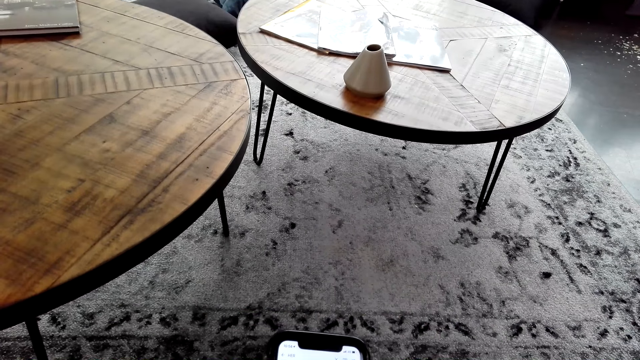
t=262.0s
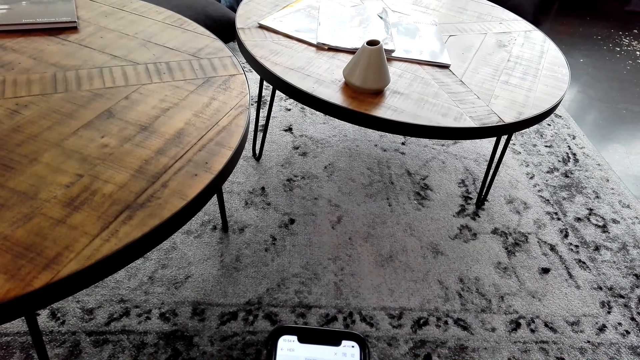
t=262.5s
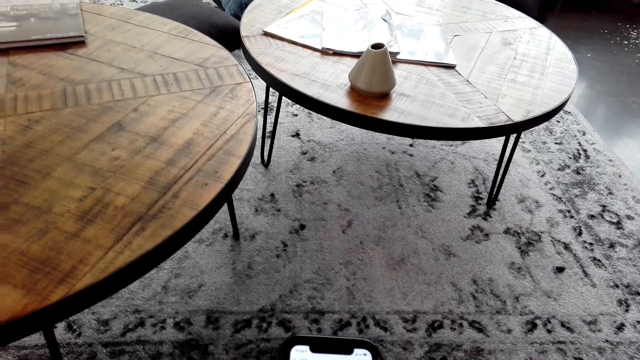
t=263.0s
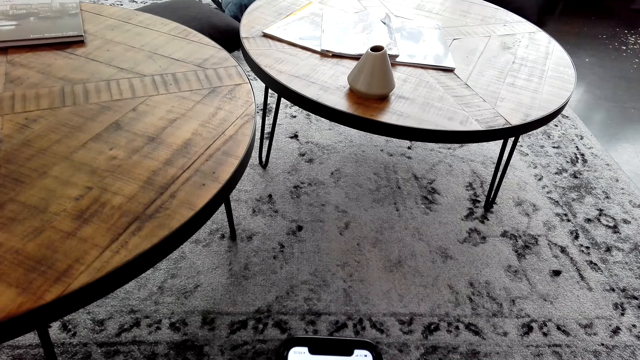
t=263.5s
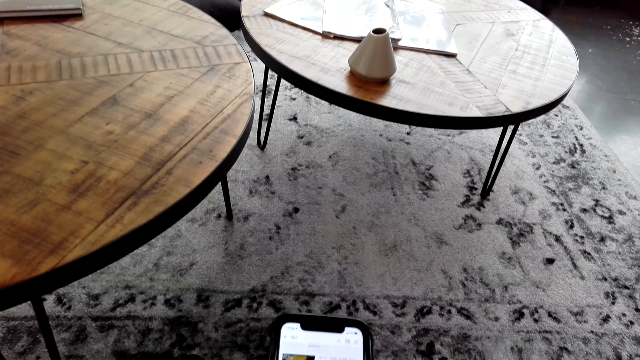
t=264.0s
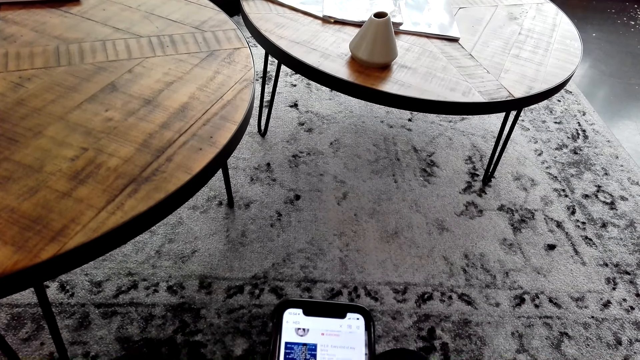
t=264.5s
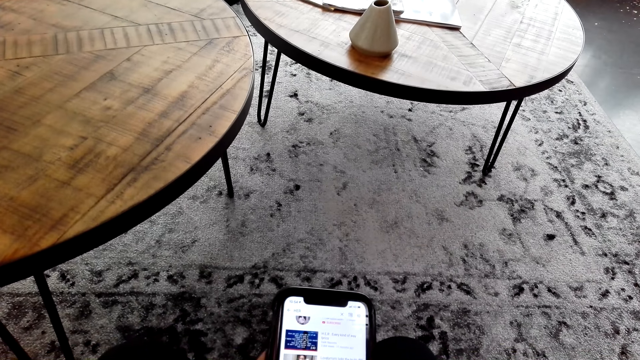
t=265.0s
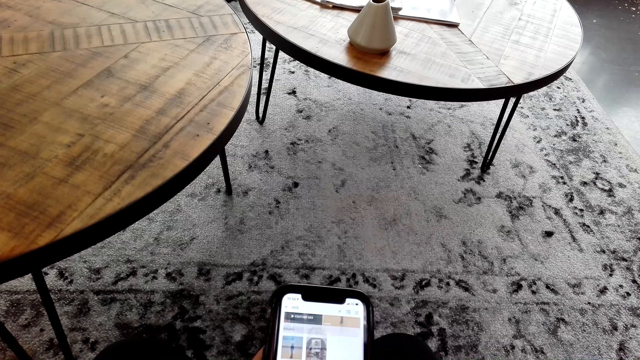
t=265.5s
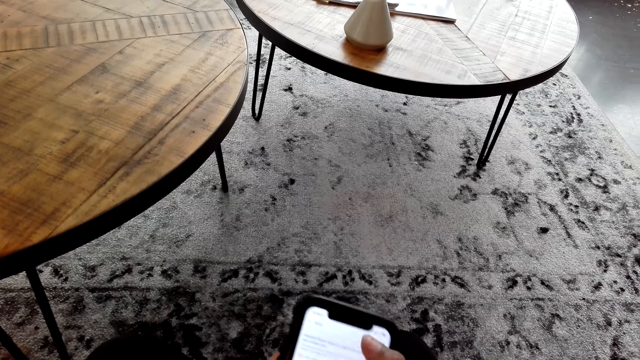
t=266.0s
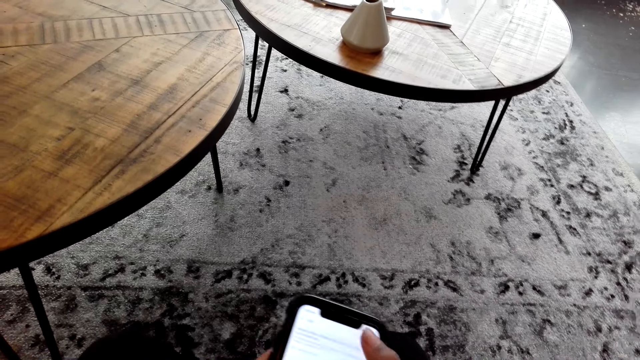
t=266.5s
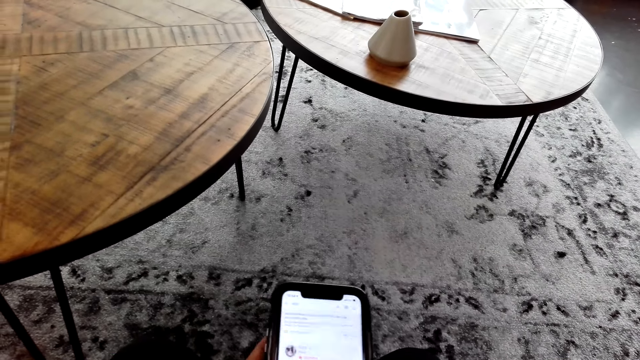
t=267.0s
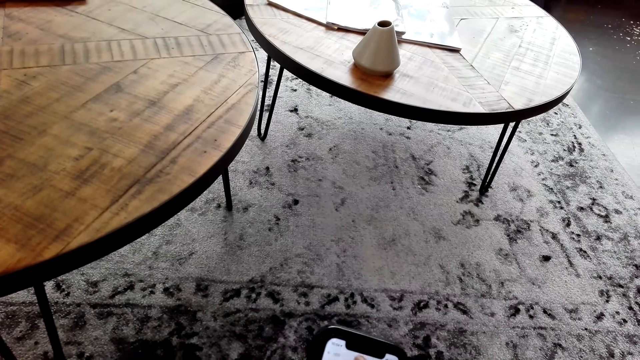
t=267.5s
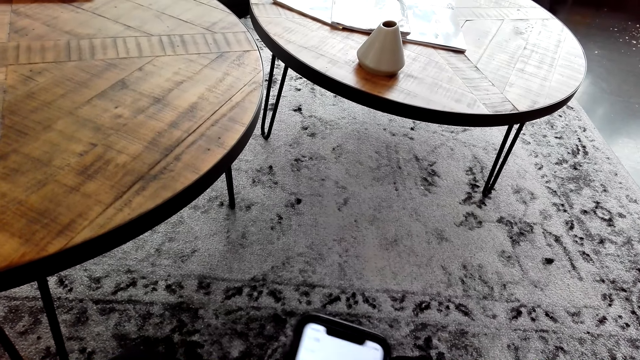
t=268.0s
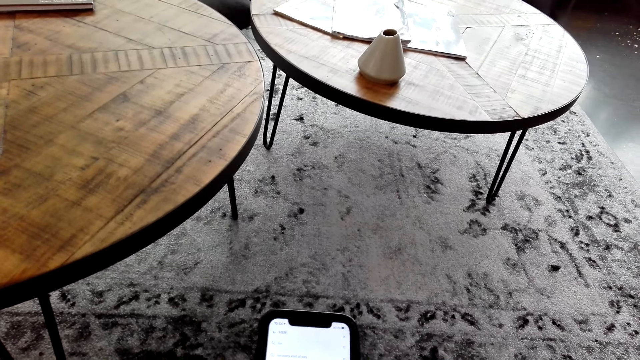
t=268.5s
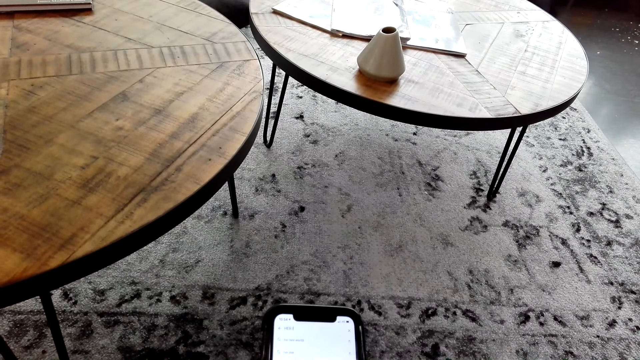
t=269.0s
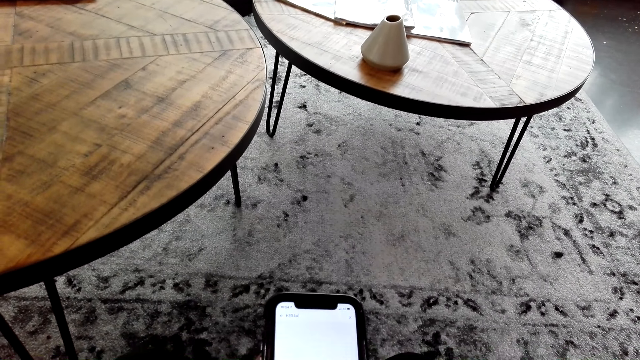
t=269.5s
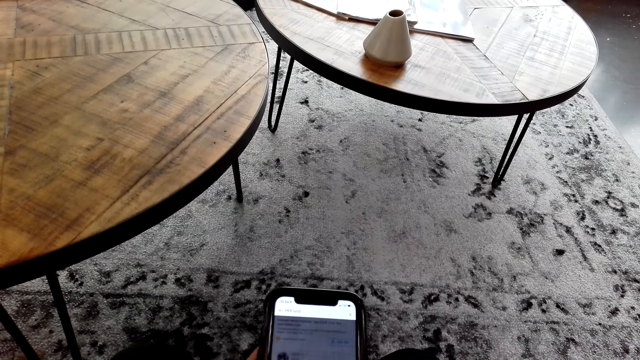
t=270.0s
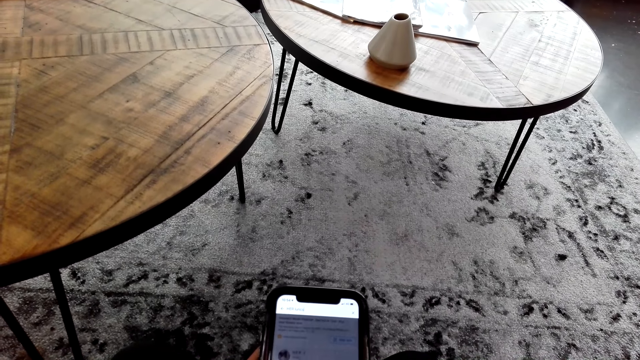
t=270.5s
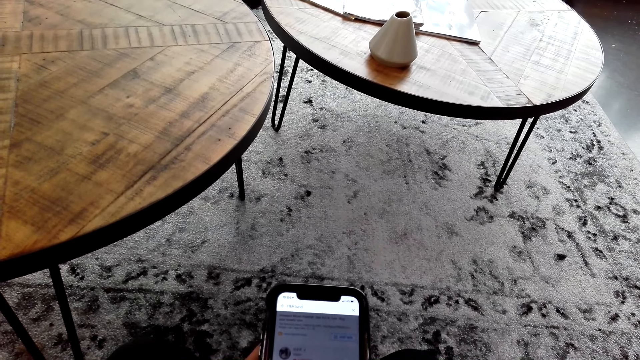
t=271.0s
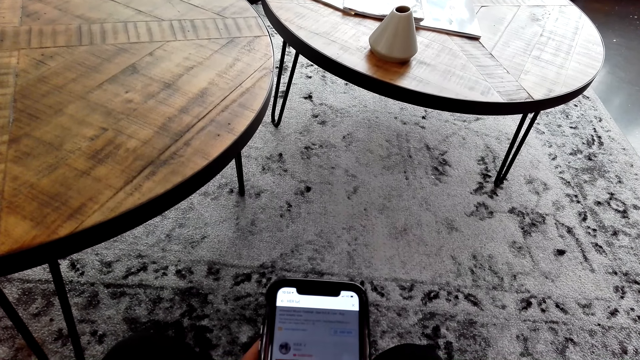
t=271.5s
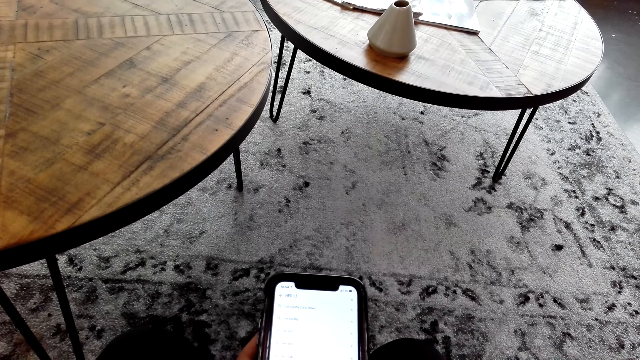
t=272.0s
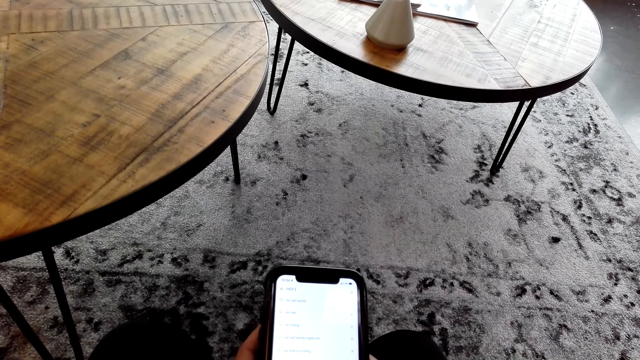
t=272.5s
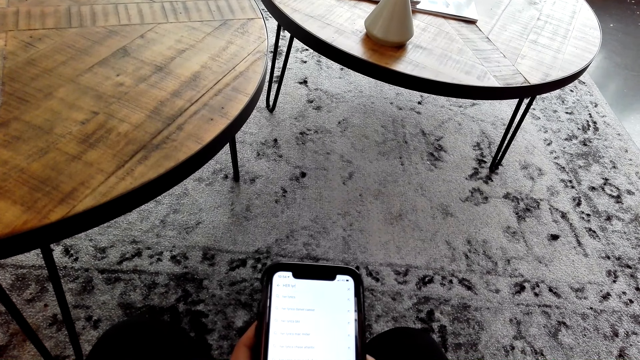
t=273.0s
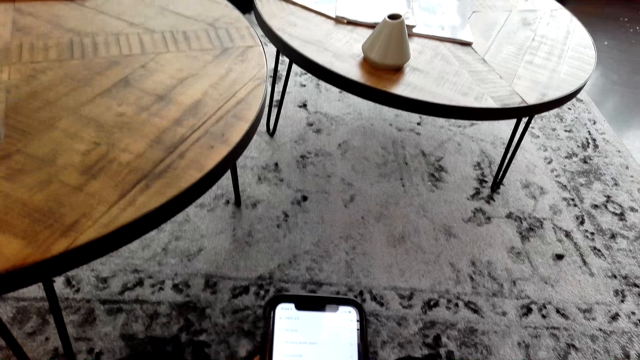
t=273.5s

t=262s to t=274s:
The camera wearer talks to a person and uses the phone.

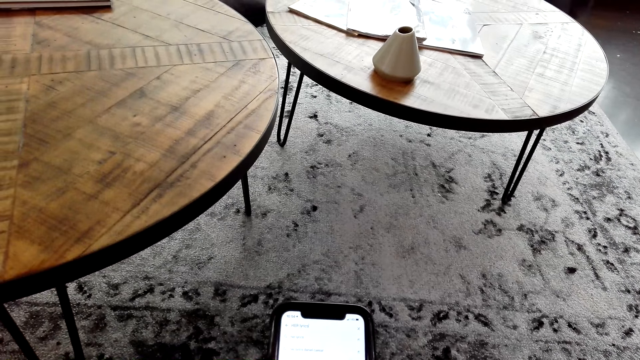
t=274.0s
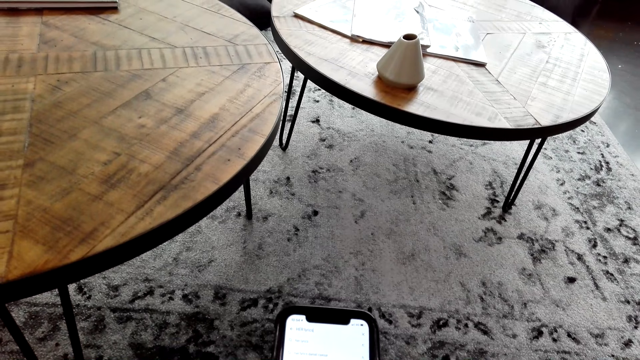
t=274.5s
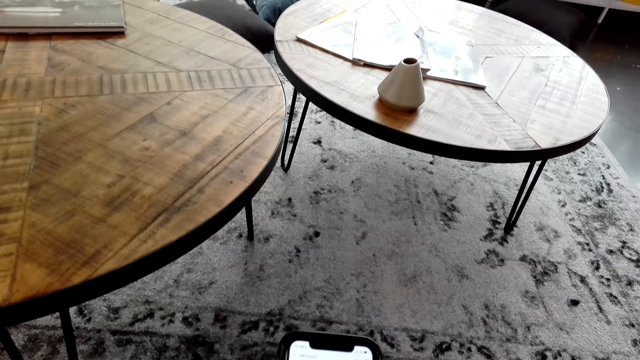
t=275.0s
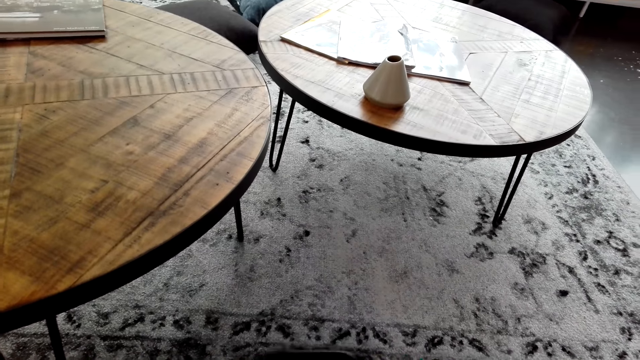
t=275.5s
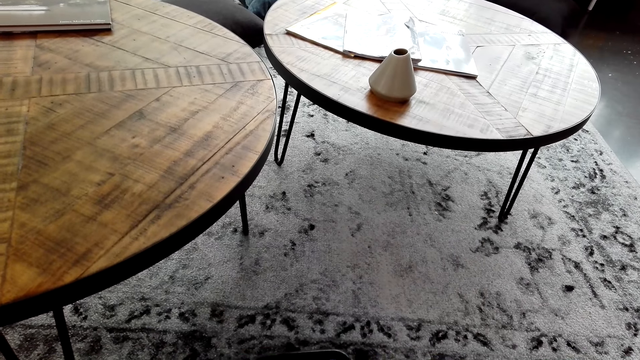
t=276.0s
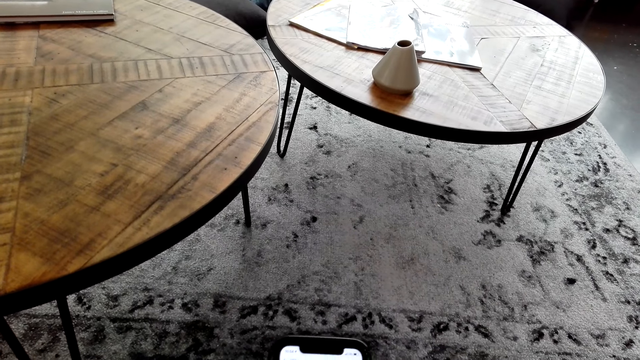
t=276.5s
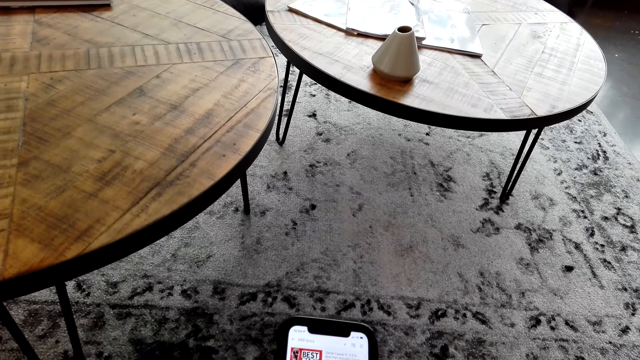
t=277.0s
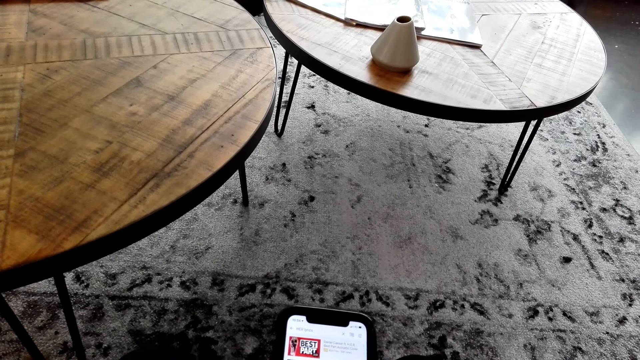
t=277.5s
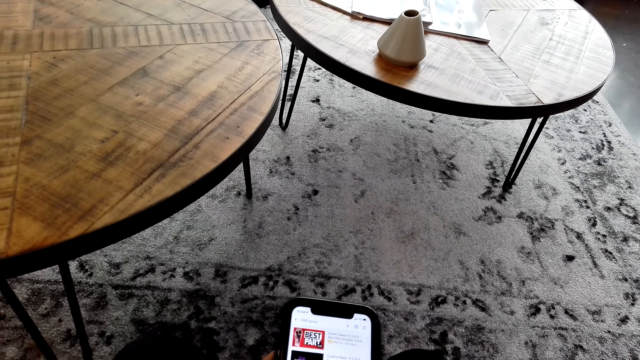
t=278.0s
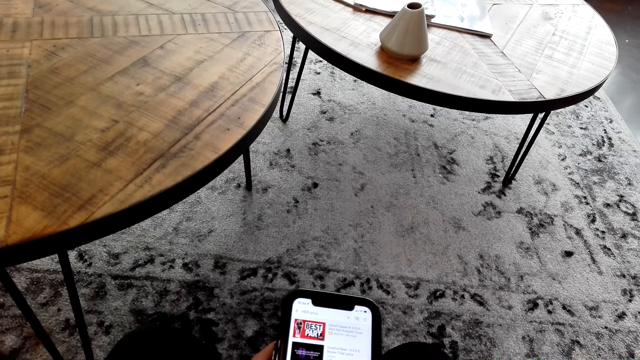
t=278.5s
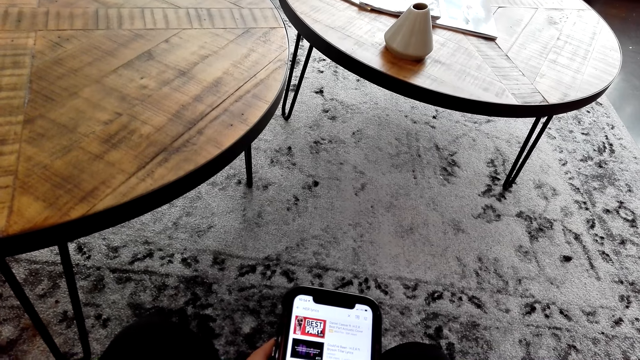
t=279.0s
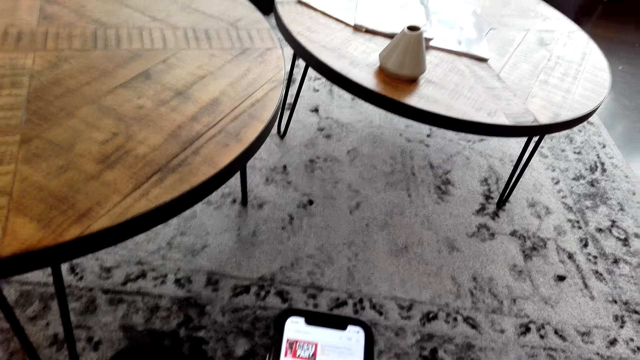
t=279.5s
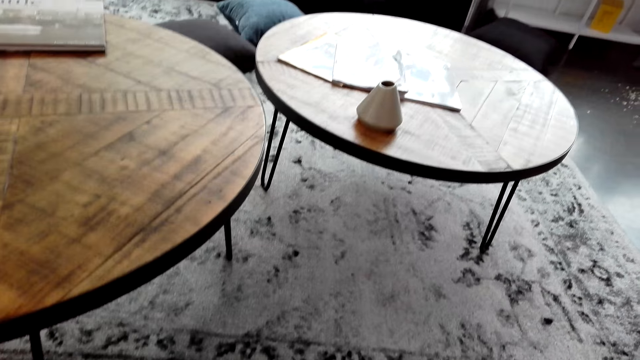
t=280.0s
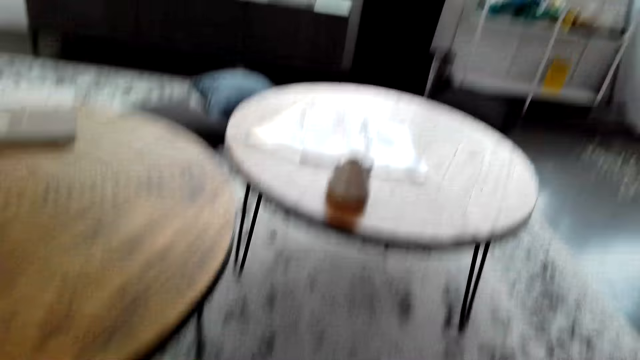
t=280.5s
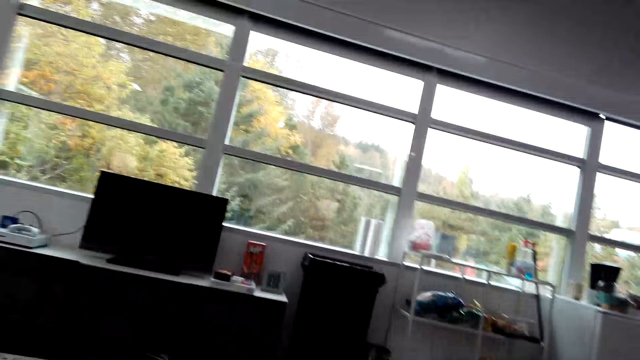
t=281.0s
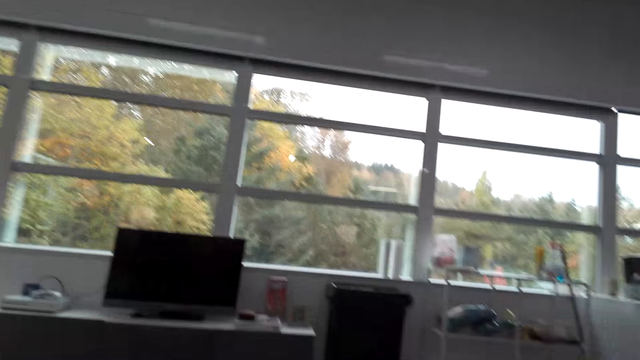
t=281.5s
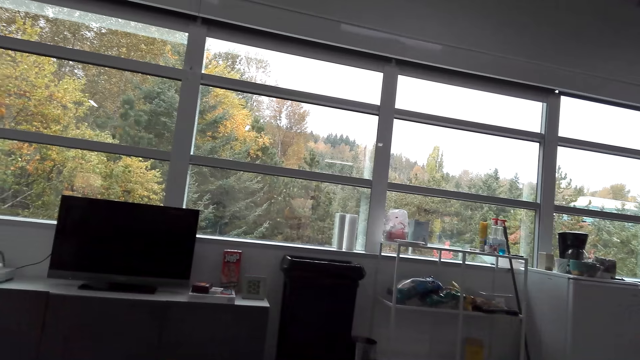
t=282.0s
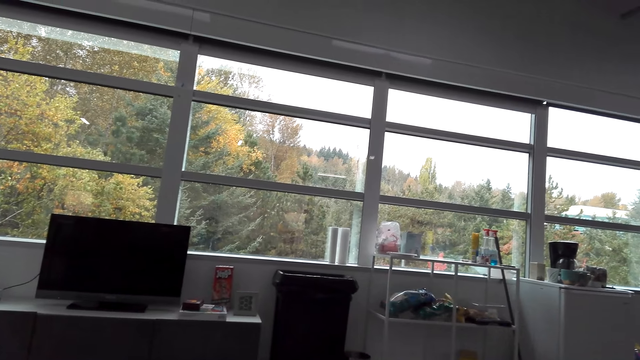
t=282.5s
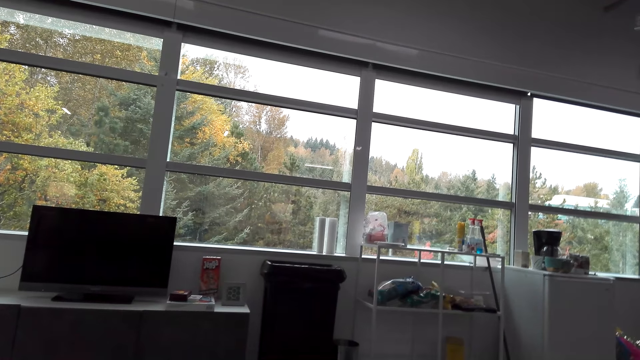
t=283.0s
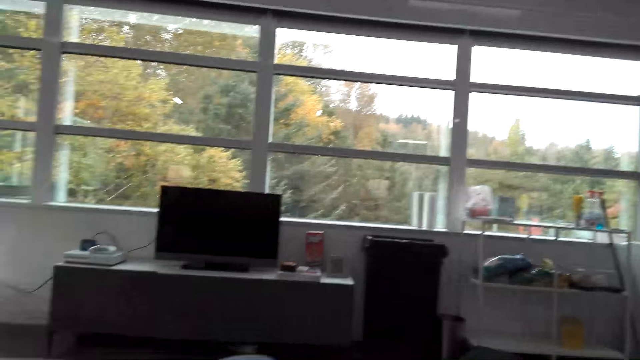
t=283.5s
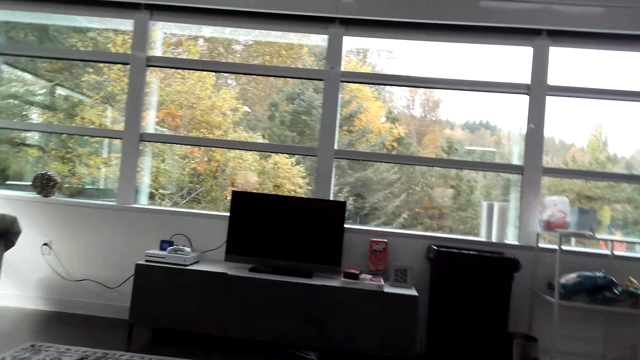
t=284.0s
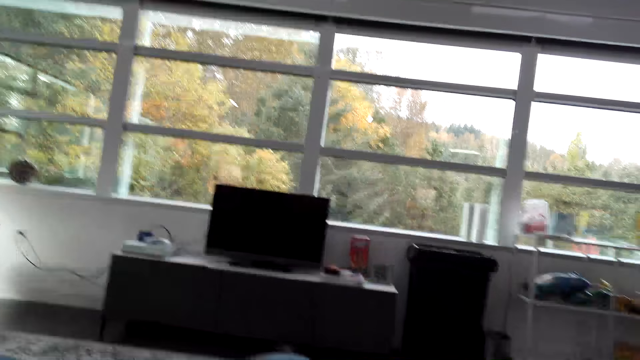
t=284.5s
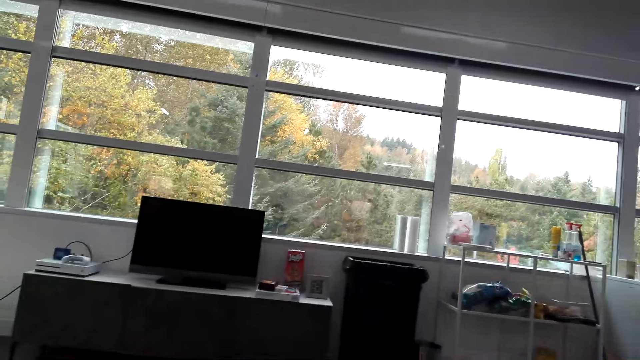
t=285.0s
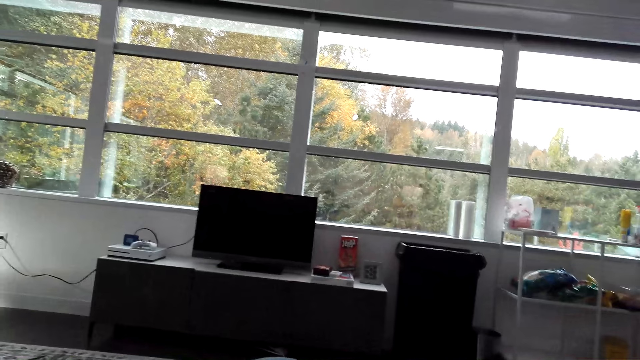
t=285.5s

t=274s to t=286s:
The camera wearer talks to a person and looks around.
